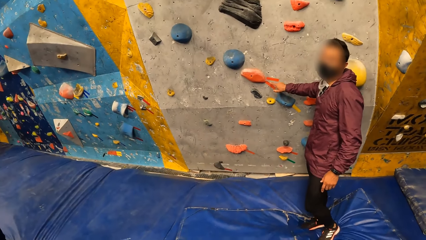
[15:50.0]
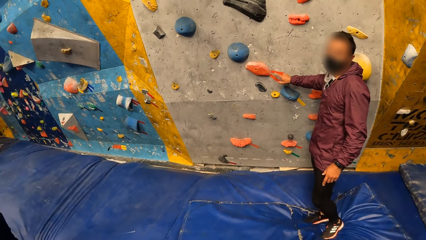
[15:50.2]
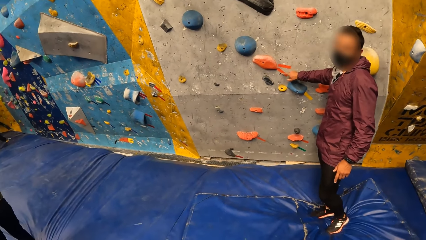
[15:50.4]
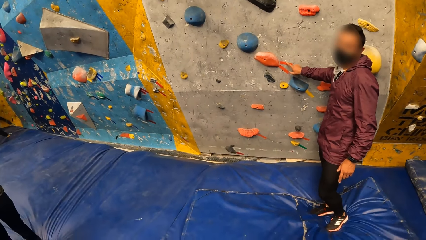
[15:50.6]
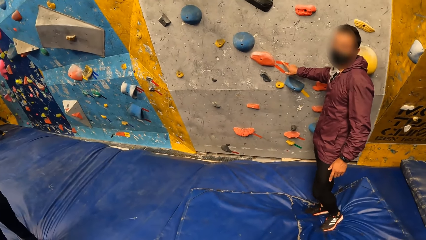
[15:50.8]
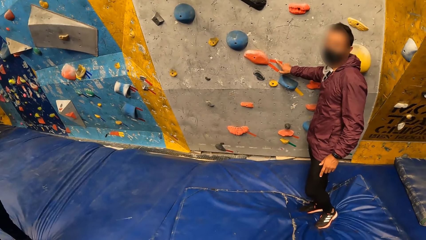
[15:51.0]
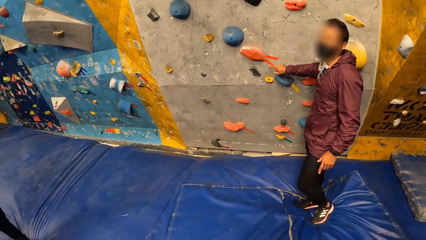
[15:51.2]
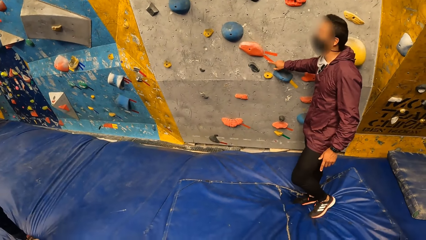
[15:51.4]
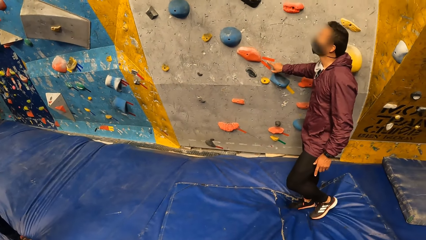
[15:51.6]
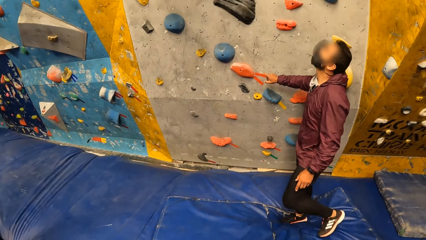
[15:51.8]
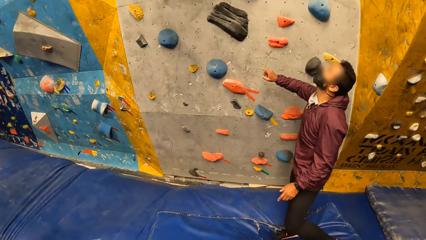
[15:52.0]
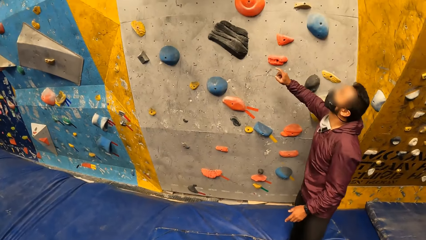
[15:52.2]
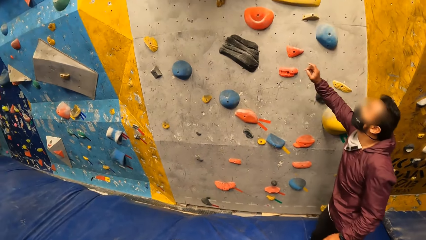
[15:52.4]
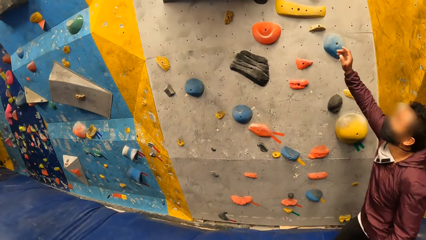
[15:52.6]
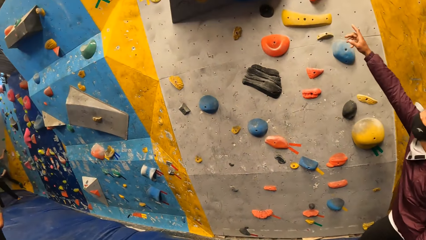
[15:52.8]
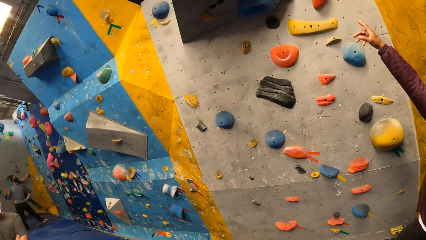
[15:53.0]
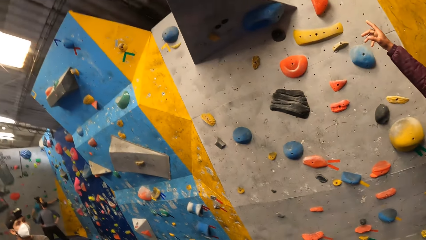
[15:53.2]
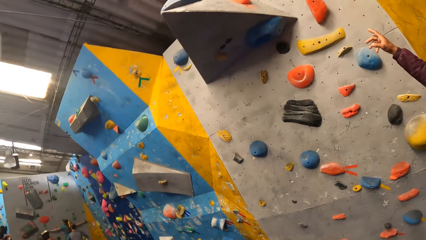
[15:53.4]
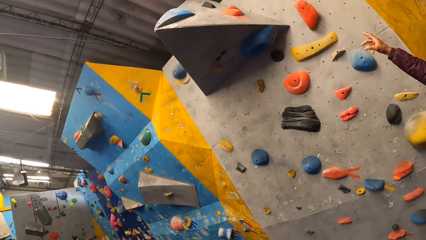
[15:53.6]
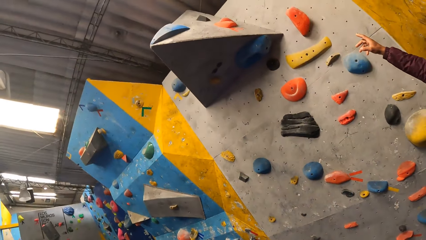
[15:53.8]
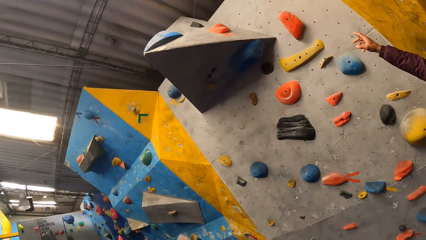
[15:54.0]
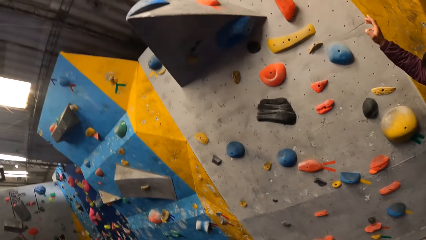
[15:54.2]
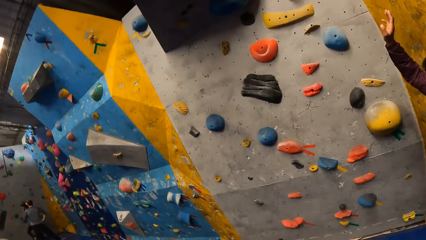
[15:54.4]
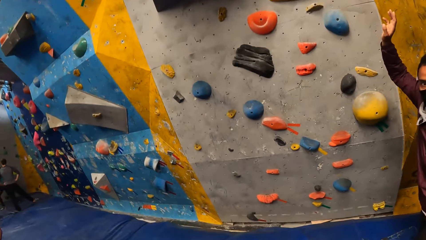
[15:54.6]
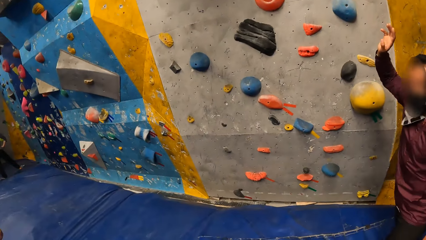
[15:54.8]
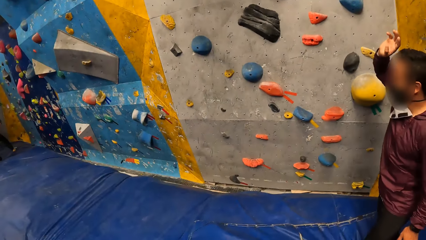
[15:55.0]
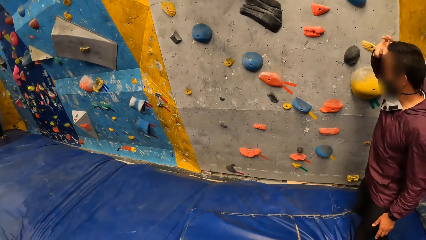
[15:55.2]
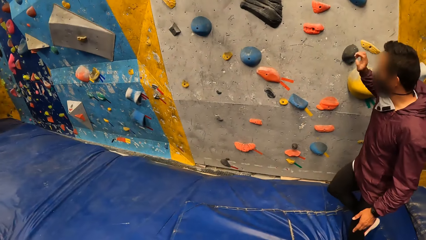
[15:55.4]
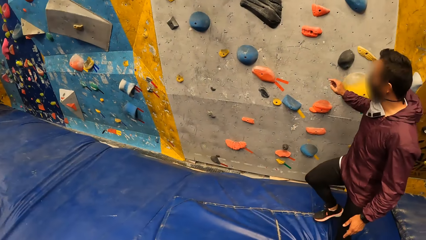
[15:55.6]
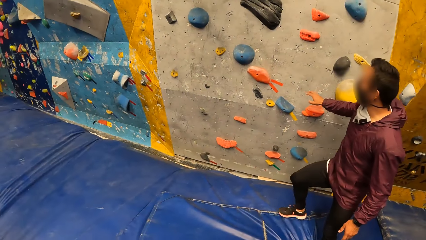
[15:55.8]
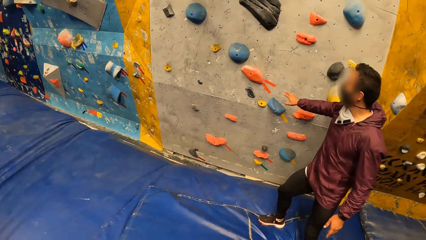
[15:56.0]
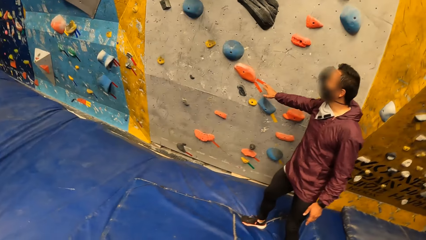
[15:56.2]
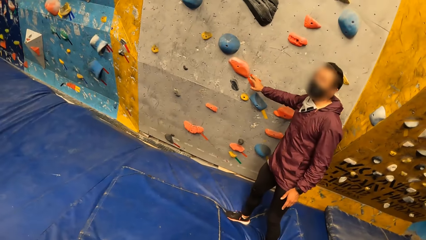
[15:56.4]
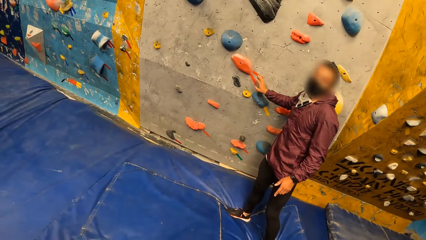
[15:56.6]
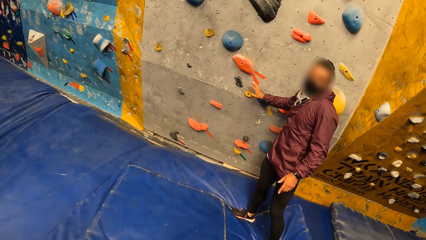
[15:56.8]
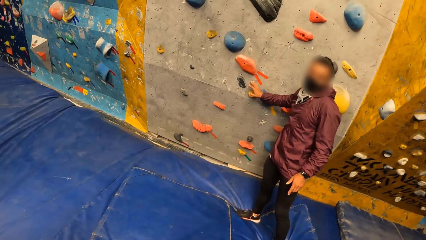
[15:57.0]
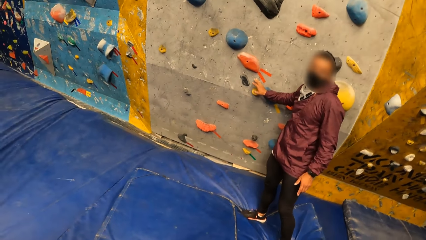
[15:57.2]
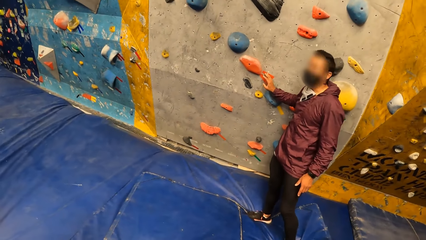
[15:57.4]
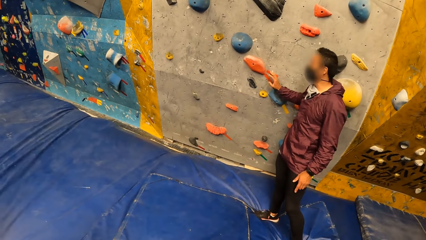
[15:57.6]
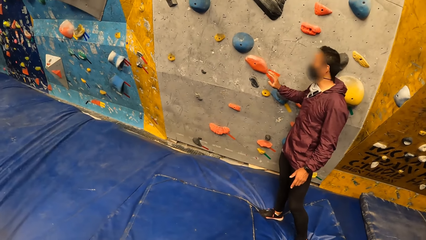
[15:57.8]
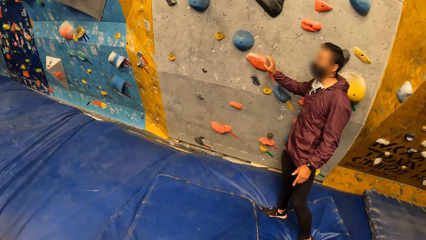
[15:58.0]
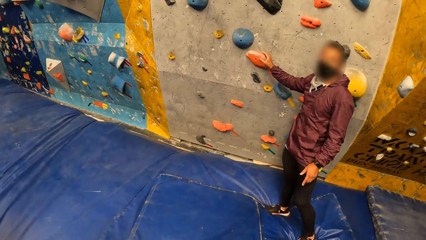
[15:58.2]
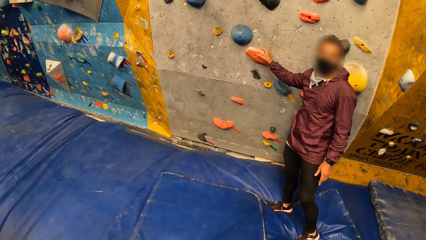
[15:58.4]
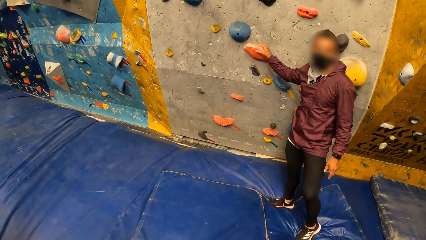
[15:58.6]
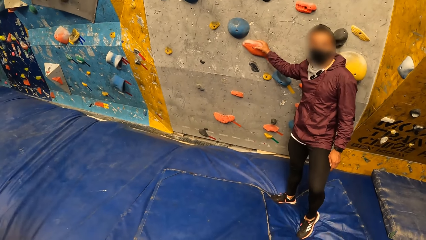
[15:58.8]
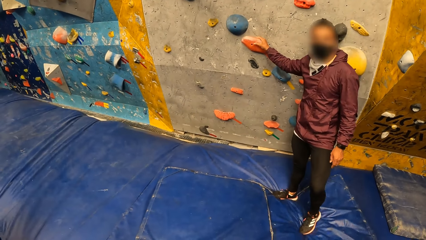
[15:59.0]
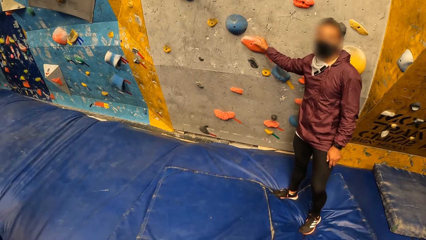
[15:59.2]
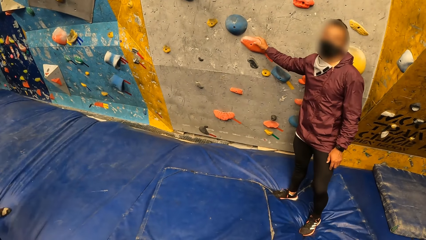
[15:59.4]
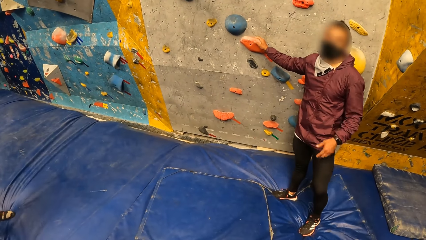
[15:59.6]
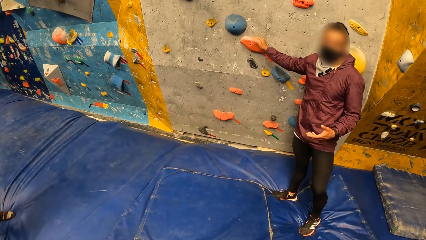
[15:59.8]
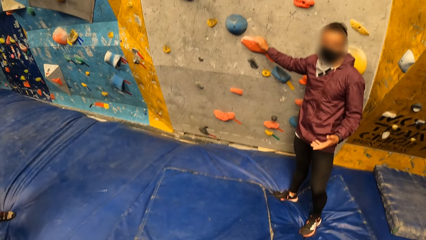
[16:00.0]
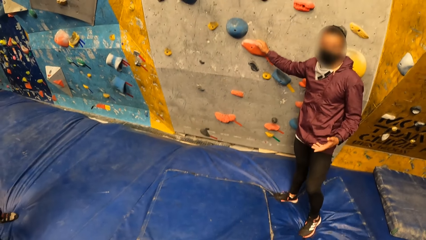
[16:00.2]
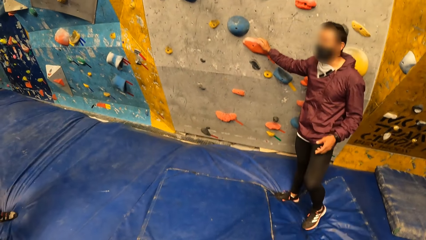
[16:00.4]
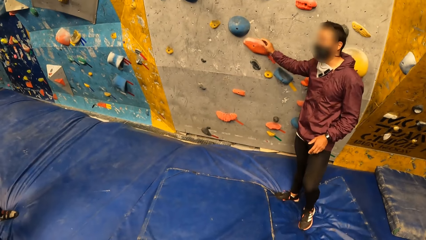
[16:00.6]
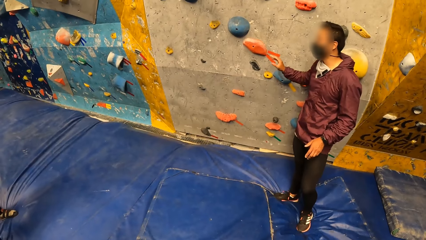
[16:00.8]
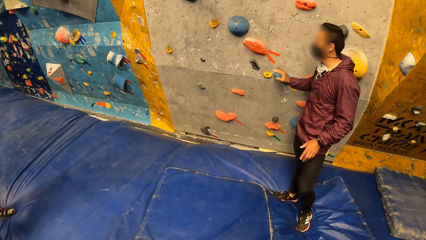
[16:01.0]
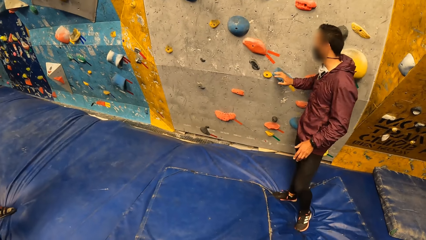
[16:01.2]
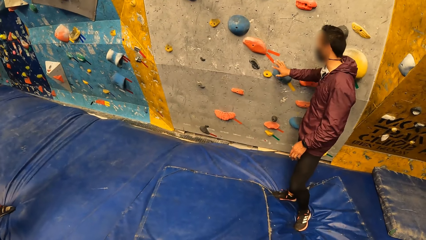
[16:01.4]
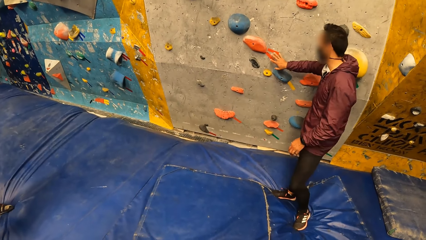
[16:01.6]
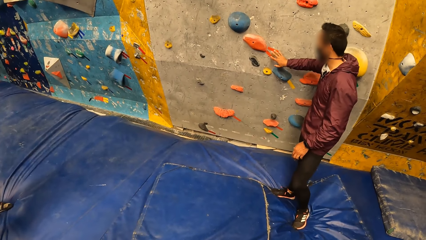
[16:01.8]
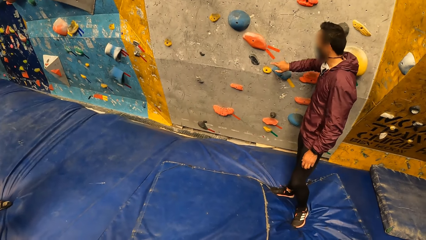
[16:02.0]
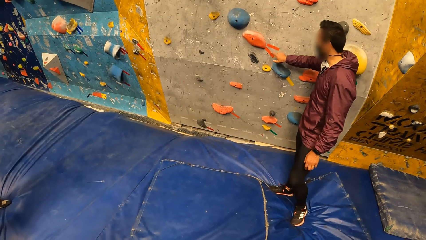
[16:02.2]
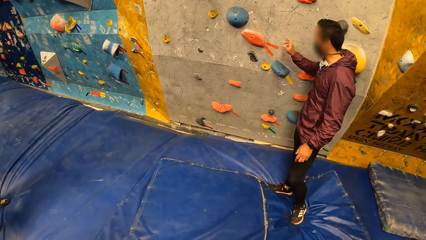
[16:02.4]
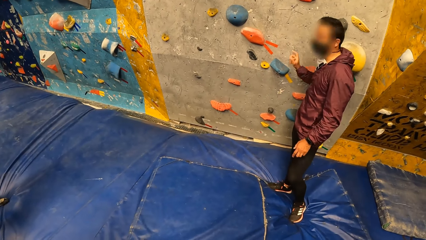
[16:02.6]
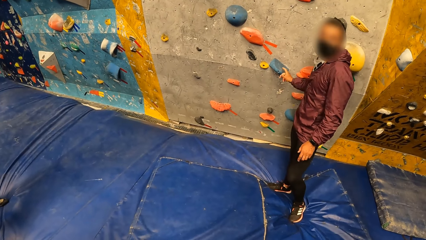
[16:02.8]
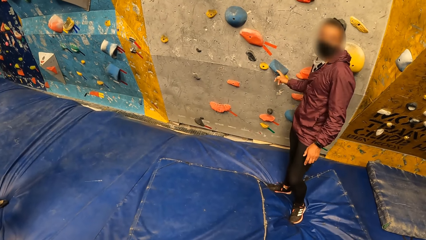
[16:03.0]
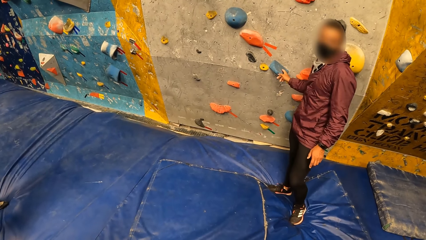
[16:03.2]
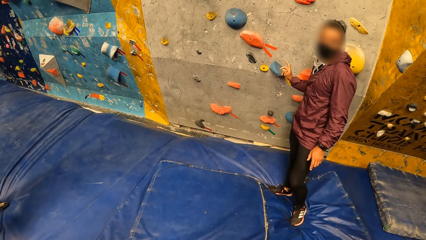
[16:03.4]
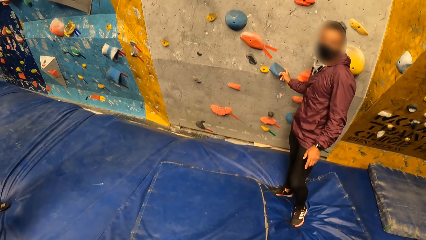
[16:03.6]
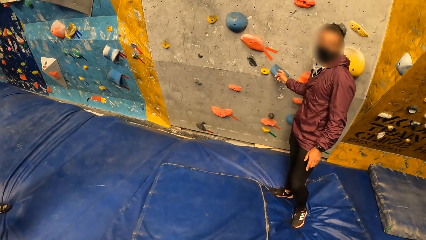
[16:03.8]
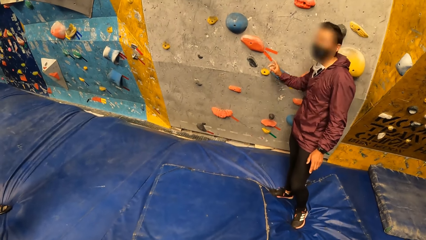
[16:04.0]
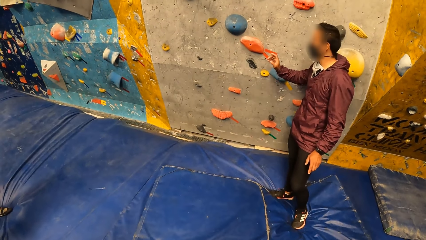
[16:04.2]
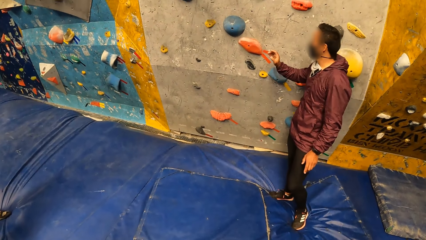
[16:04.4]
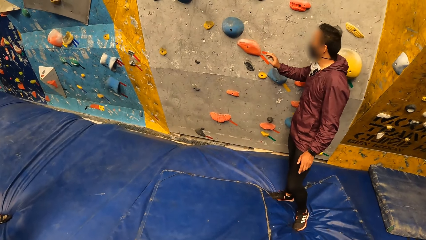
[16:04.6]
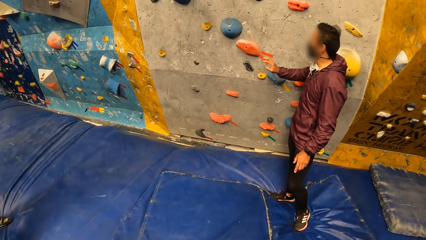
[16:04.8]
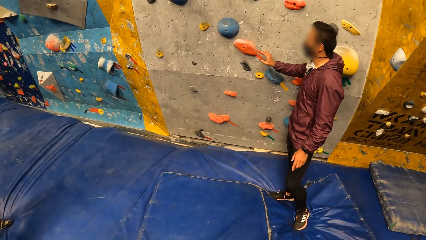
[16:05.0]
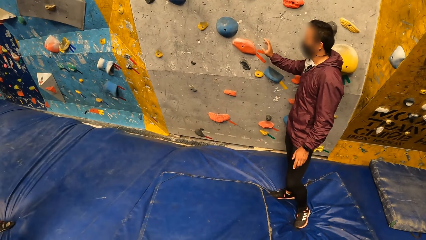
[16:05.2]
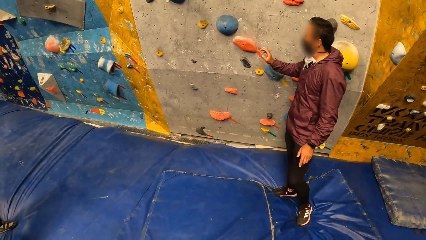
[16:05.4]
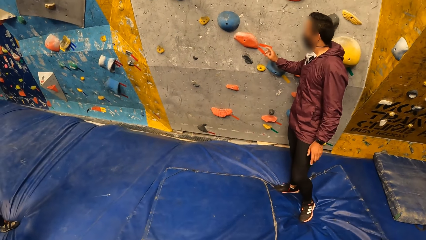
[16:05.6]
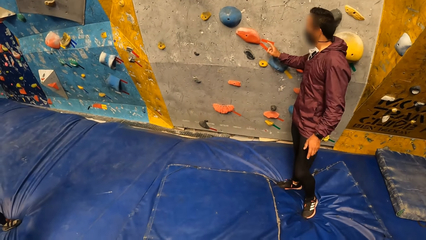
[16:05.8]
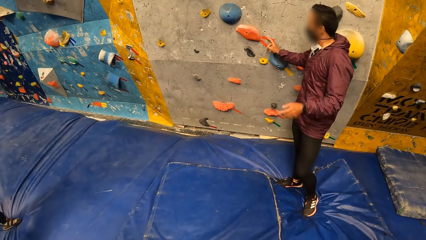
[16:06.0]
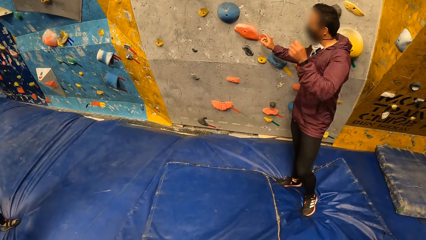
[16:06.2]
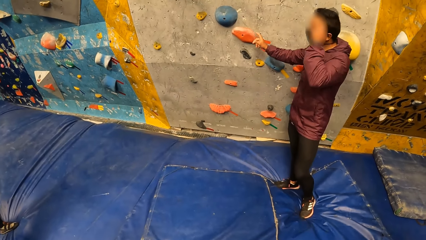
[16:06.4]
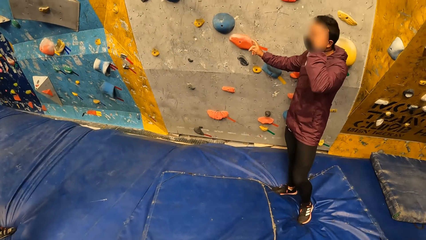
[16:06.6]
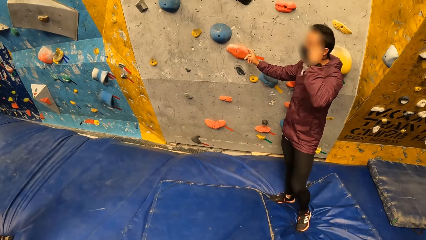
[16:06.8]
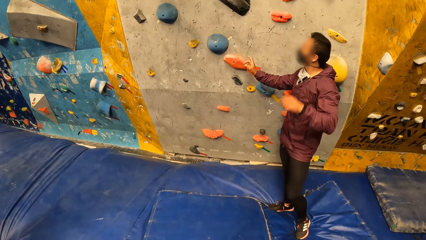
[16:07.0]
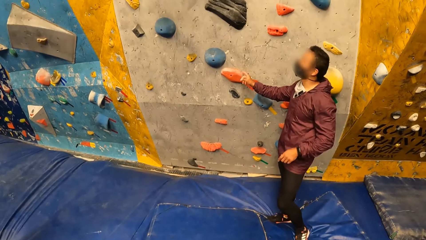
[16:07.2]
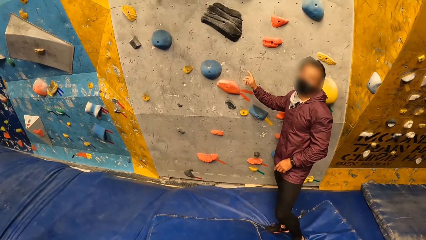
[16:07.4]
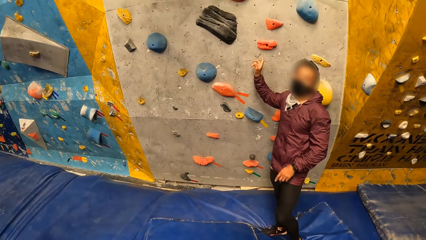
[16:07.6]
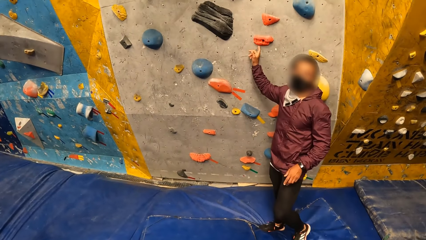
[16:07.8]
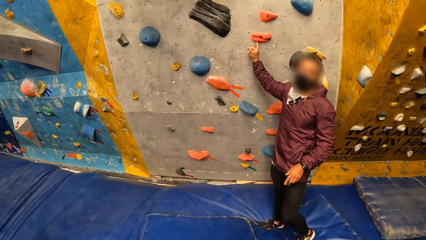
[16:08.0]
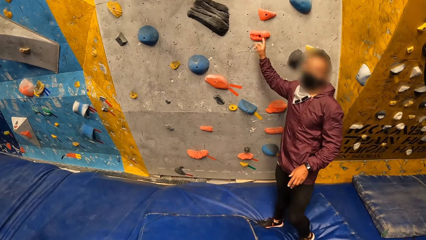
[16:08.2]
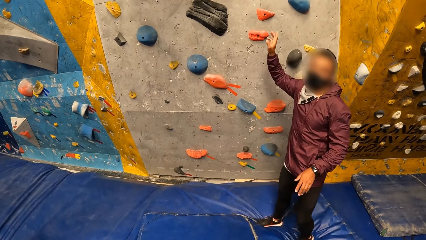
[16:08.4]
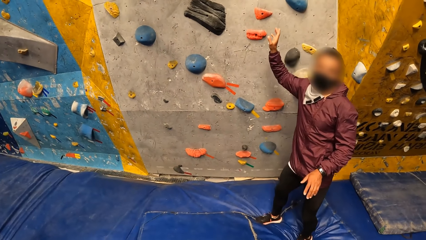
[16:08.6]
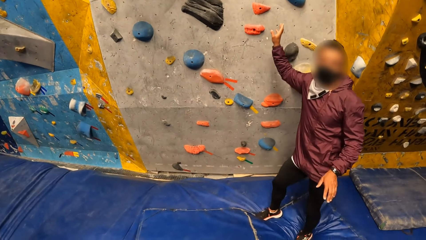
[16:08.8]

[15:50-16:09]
The man points upwards. The man touches a climb hold on the bouldering wall with his right hand. The man removes his right hand from the bouldering wall.
